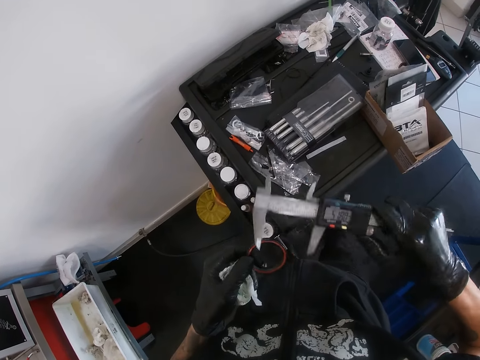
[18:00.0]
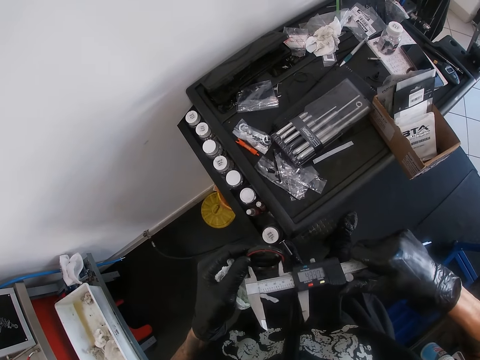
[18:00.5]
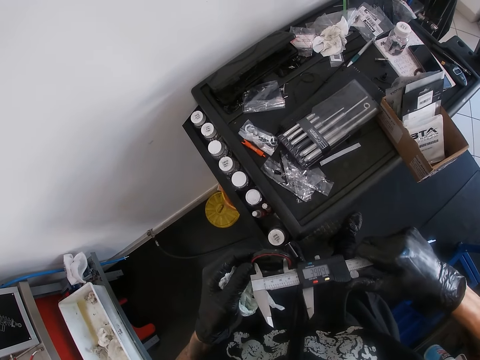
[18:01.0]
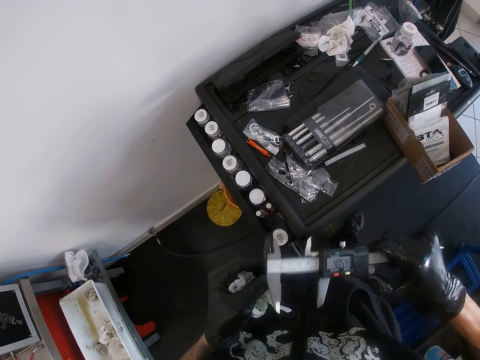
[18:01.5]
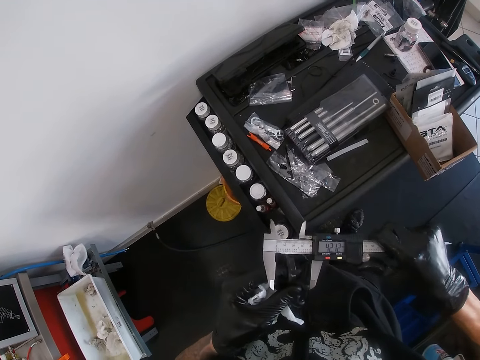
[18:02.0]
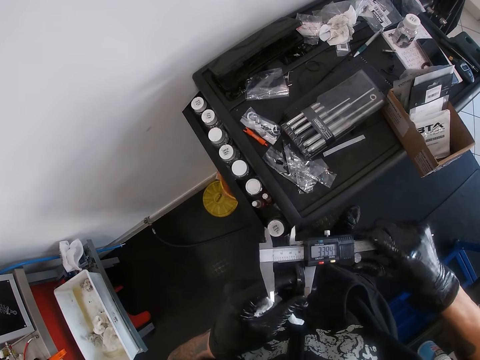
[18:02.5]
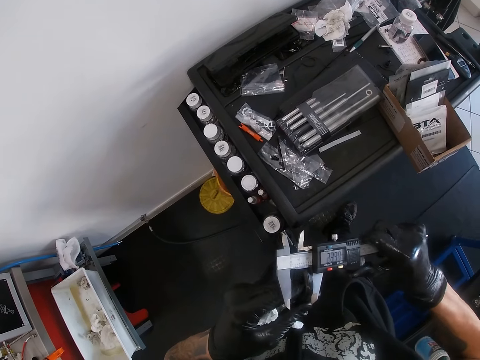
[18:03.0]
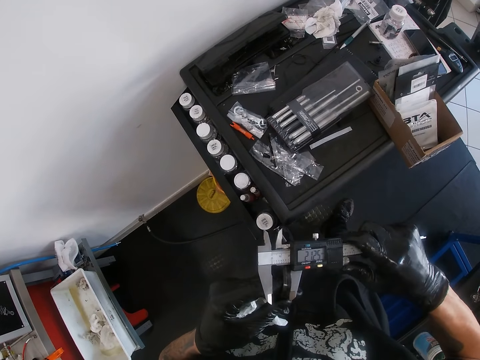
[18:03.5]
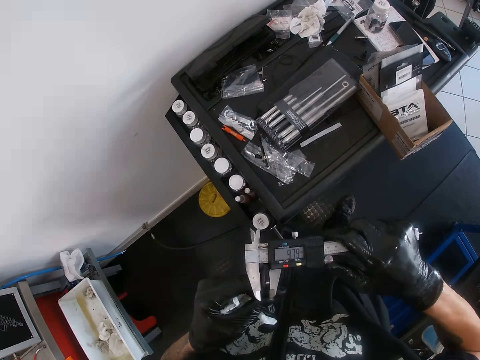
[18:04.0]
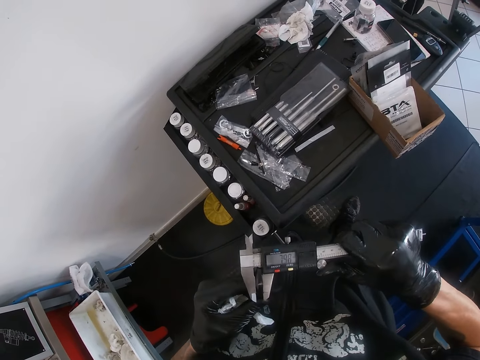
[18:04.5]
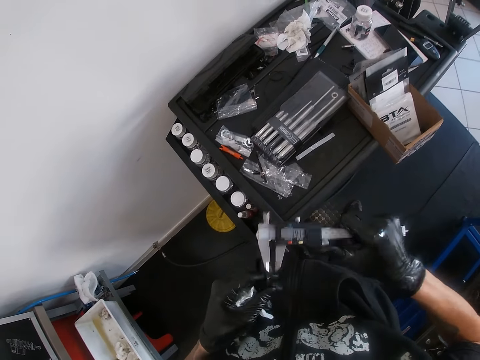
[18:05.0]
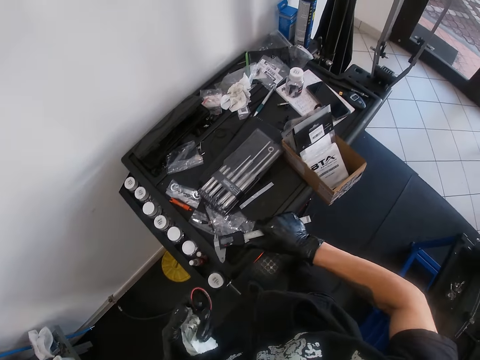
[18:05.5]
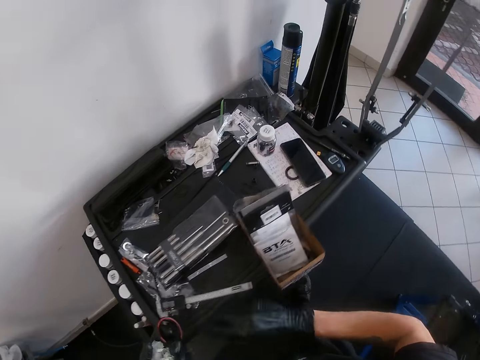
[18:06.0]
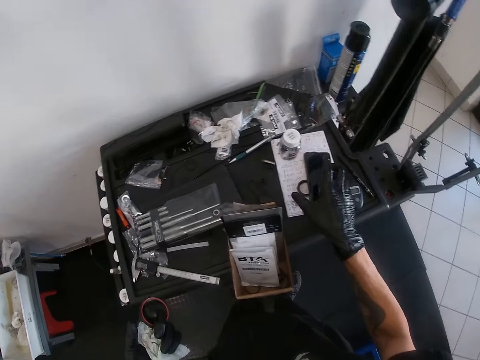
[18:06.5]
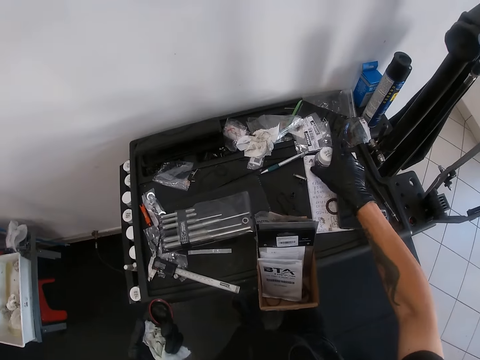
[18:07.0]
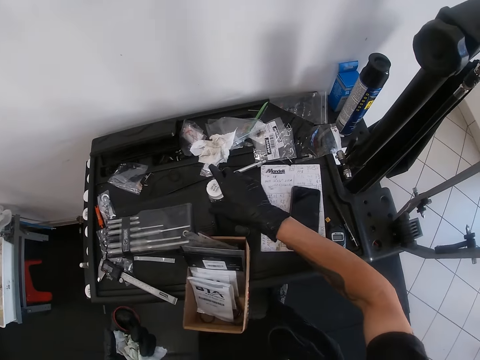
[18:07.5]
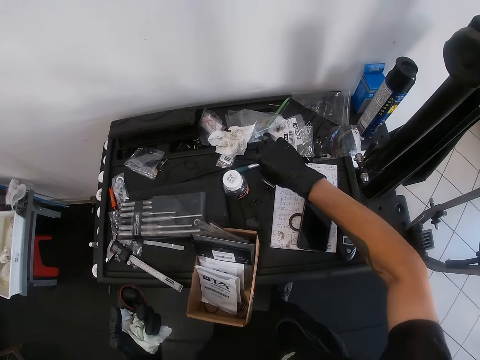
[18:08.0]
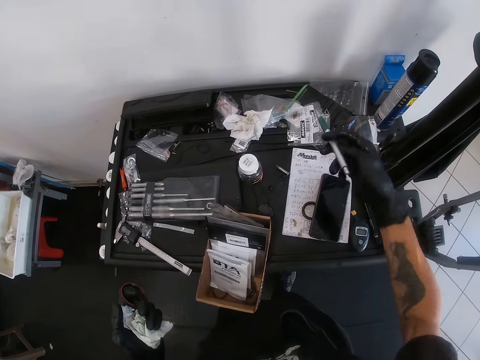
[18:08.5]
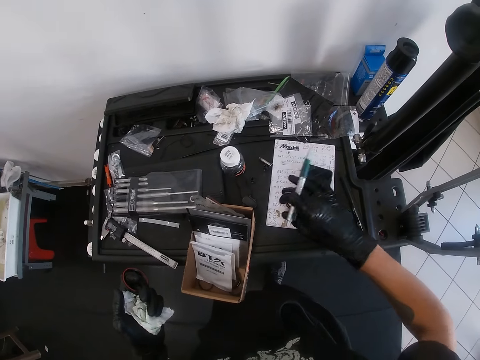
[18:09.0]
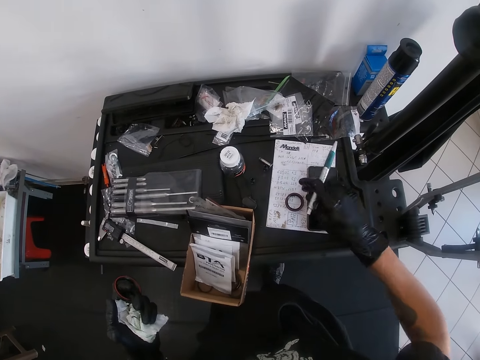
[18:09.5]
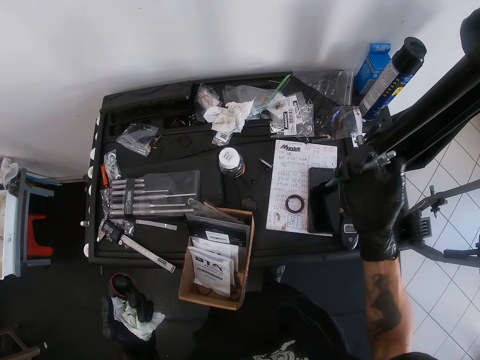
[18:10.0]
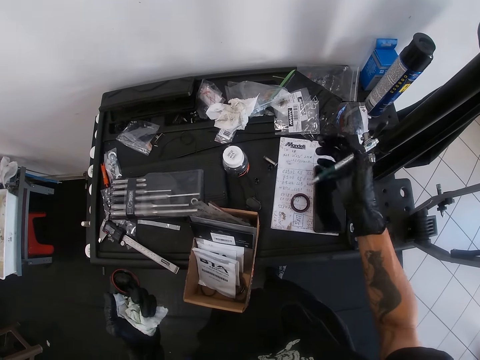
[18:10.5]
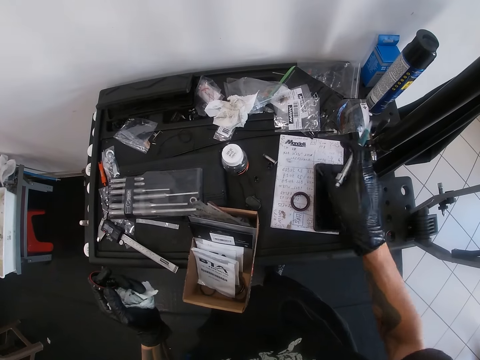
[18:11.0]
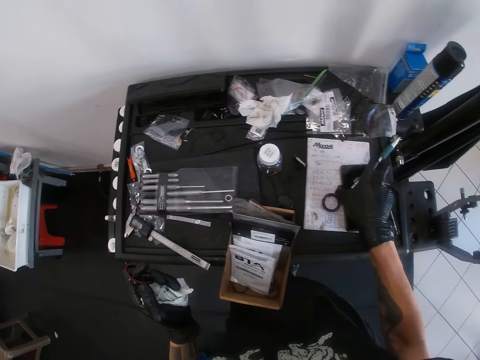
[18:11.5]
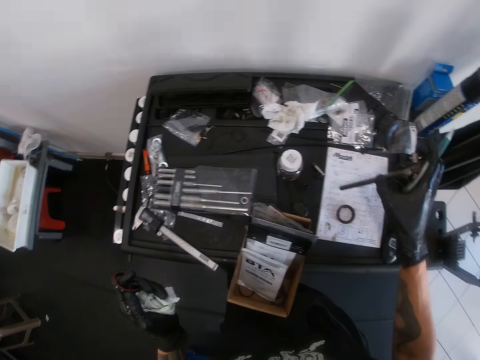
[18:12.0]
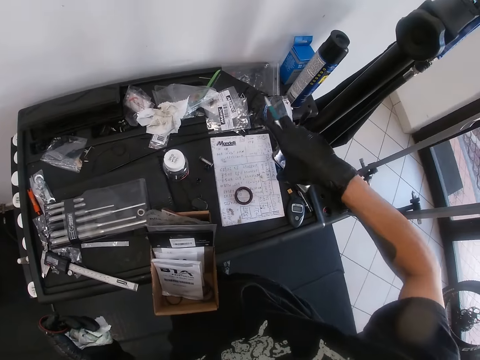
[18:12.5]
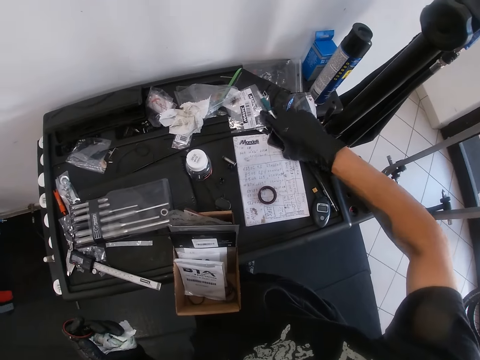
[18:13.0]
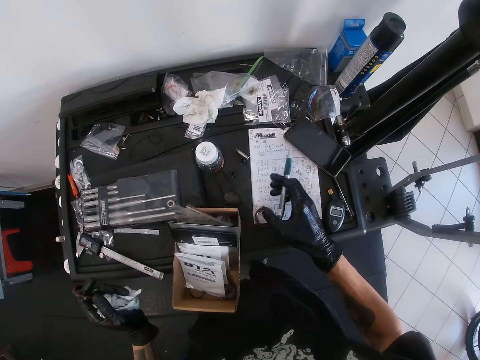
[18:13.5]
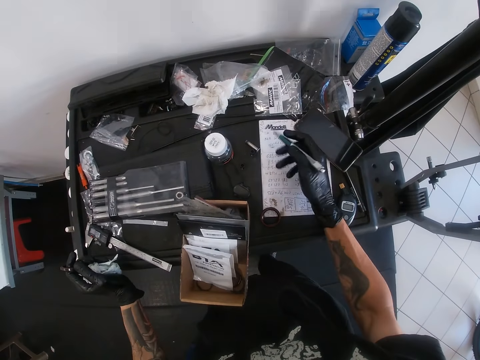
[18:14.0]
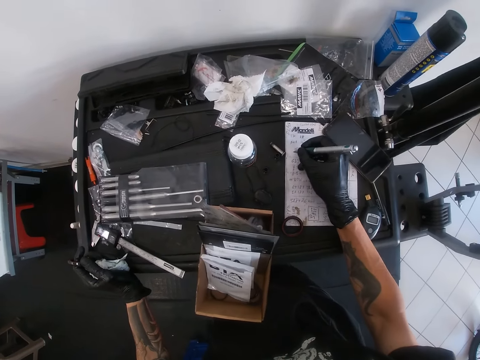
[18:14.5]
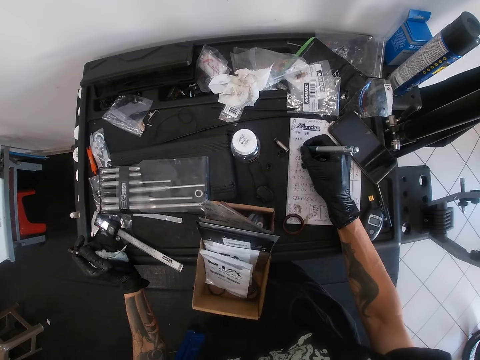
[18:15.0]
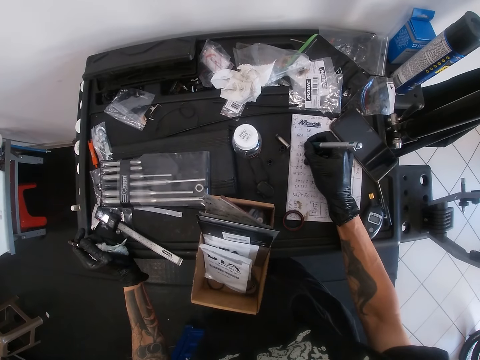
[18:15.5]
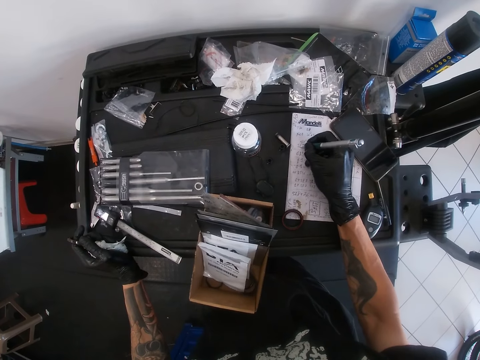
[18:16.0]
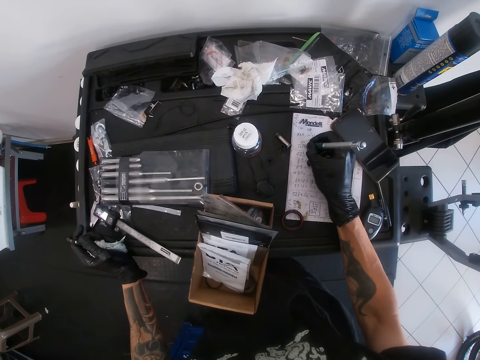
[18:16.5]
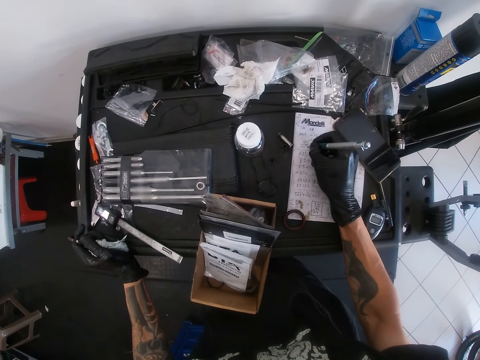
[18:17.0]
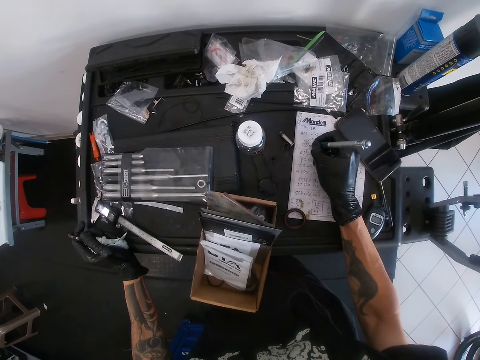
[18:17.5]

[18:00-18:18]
The camera wearer removes the ring from the vernier caliper. He adjusts the vernier caliper. He alters the ring with the vernier caliper. He drops the vernier caliper in his right hand on the work table. He moves a can on the cabinet. He picks up a biro or pen from the work table with his right hand. He changes the position of a phone on the work table from the book with his right hand. He records the diameter of the headset spacer in the book with the pen in his right gloved hand.

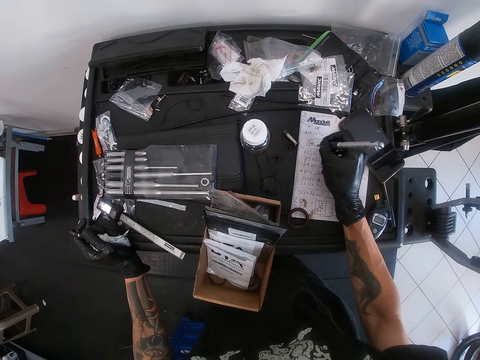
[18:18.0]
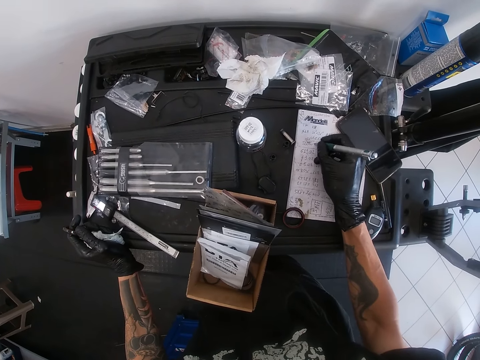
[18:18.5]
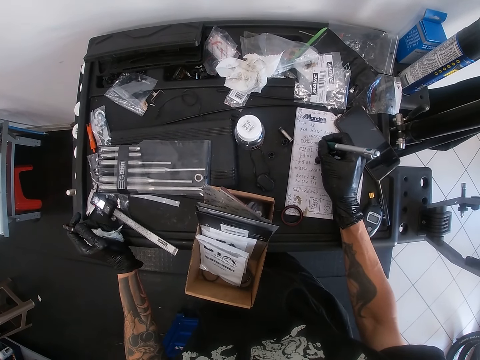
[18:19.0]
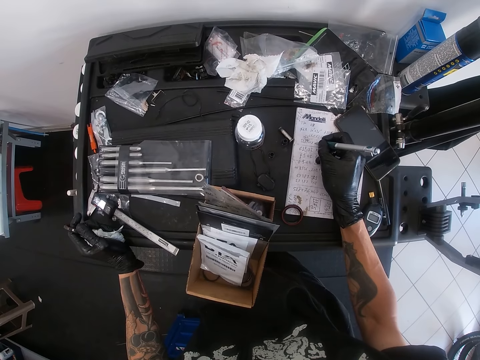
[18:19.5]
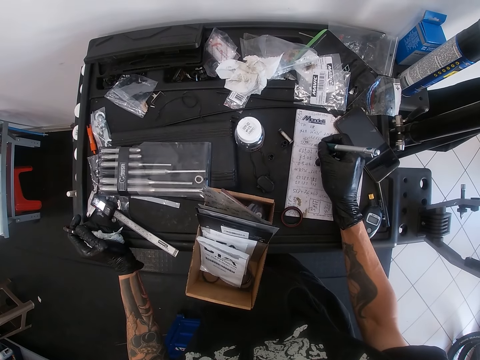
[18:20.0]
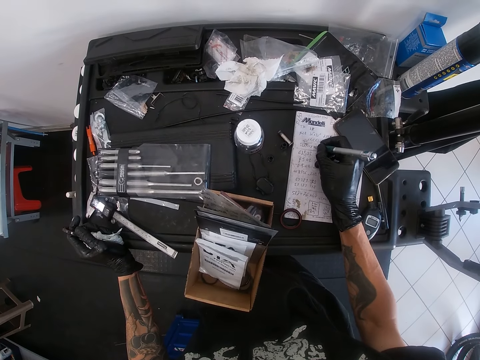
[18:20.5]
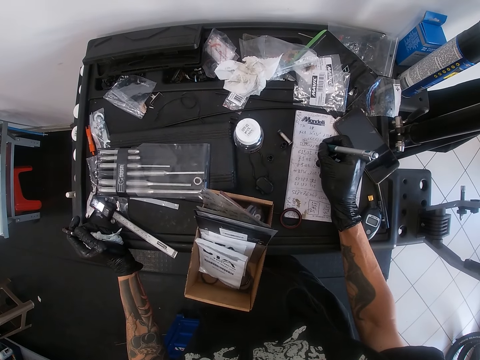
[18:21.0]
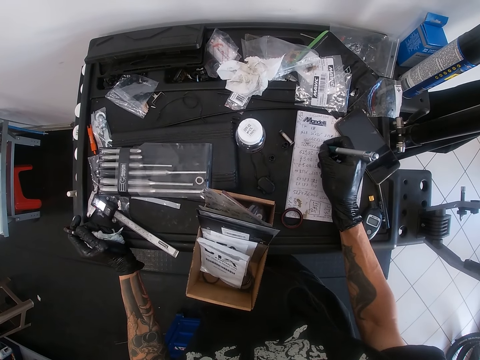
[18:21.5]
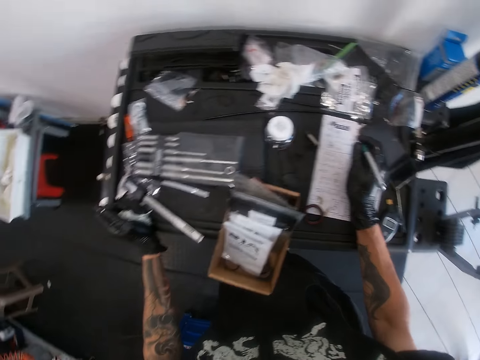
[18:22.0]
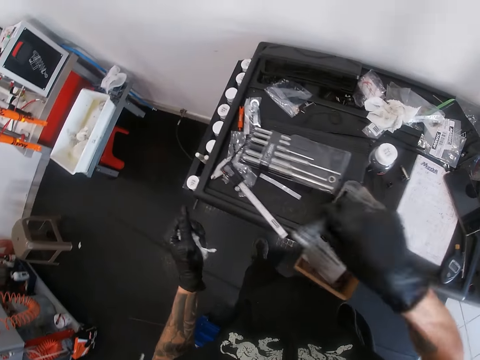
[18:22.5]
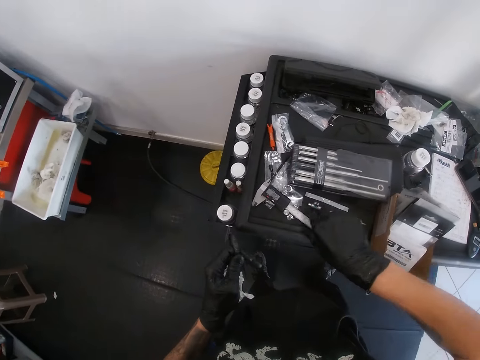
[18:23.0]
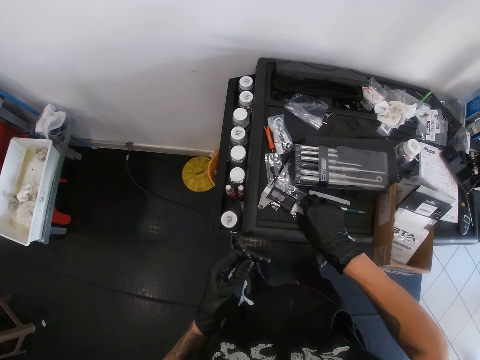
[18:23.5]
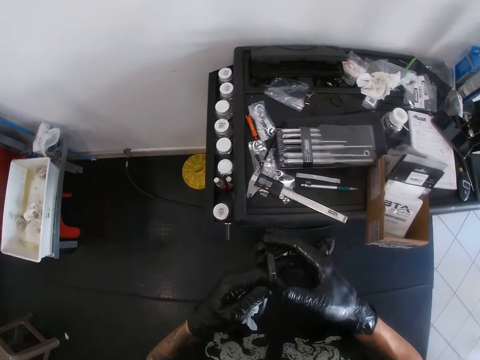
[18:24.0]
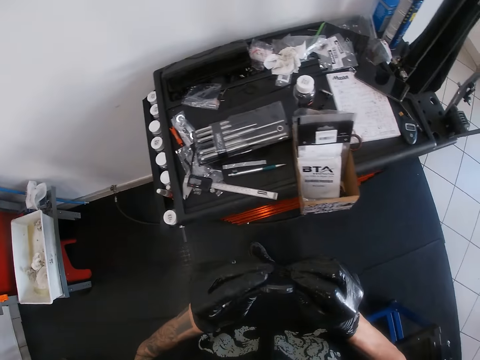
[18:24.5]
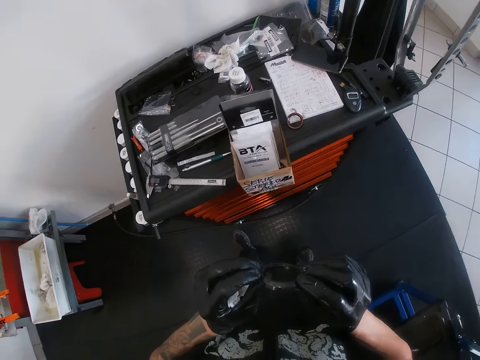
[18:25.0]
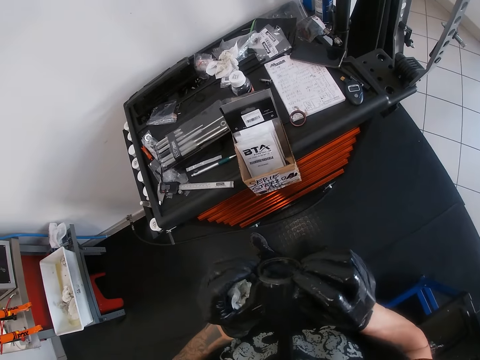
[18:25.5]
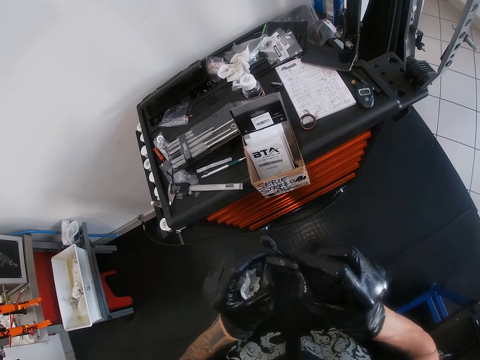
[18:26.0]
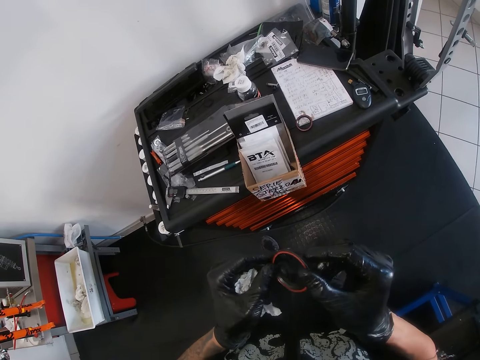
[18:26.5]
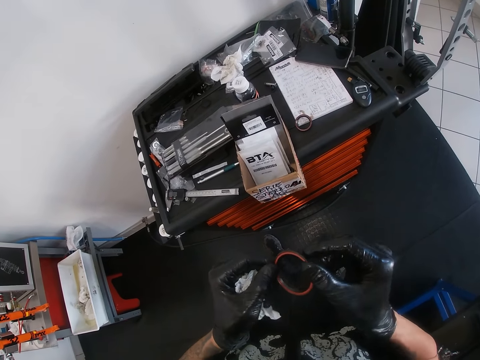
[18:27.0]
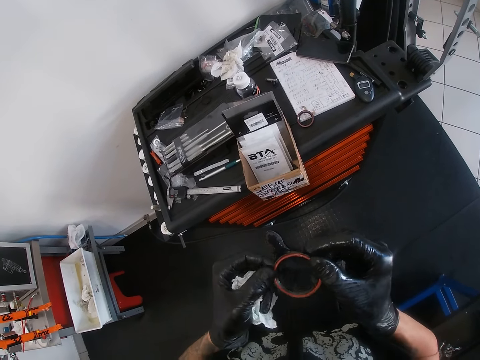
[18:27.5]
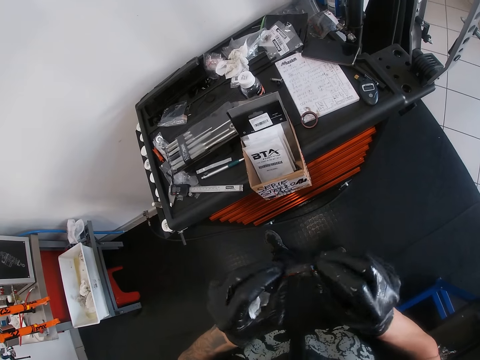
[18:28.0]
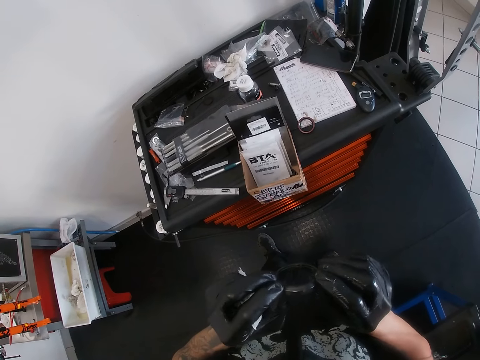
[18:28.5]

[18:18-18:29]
The camera wearer stops to write. He puts the phone on the table. He drops the pen on the tool box with his right gloved hand. He drops the digital vernier caliper with his right gloved hand from the tool box. He touches the vernier caliper. He holds the bearing with both hands. He looks on the bearing. He adjusts the headset spacer with both hands.
